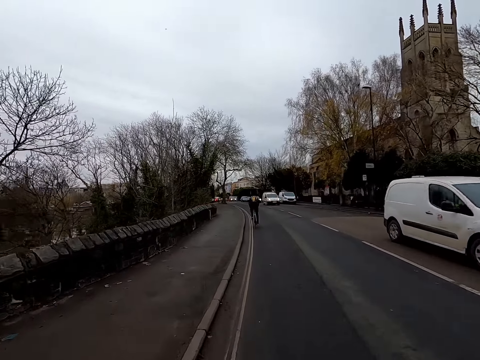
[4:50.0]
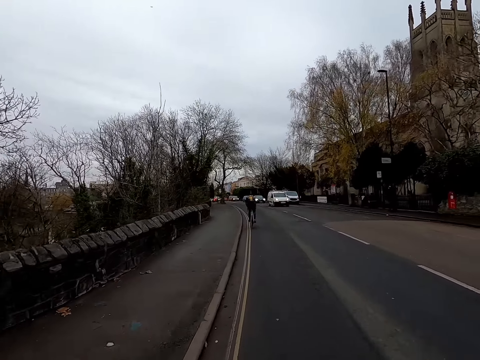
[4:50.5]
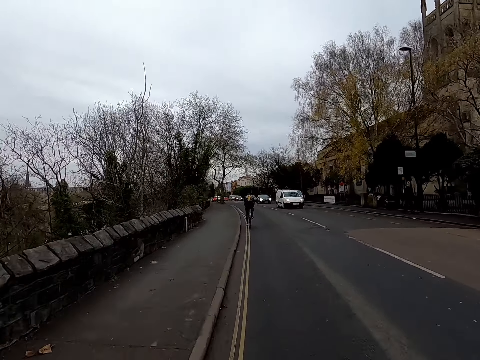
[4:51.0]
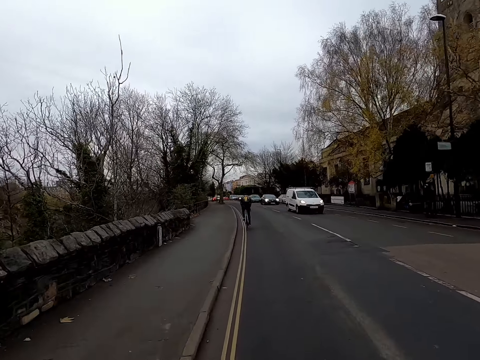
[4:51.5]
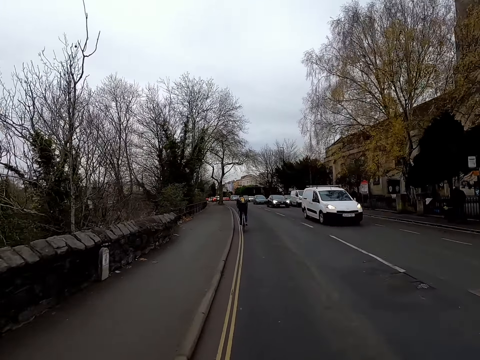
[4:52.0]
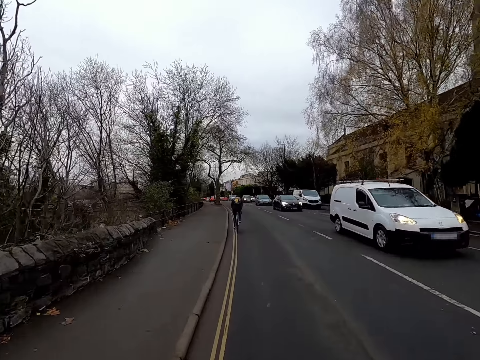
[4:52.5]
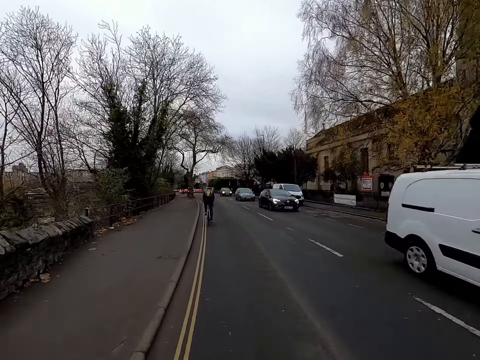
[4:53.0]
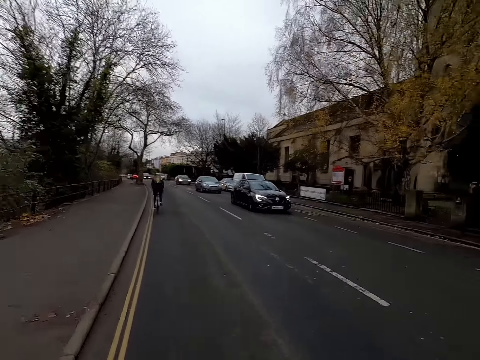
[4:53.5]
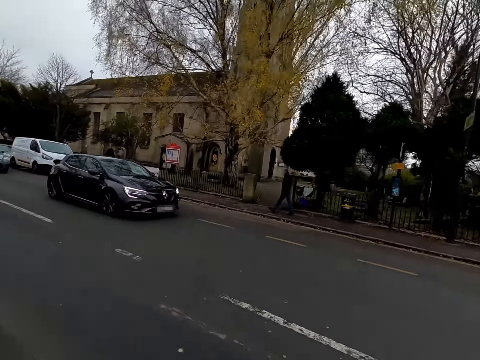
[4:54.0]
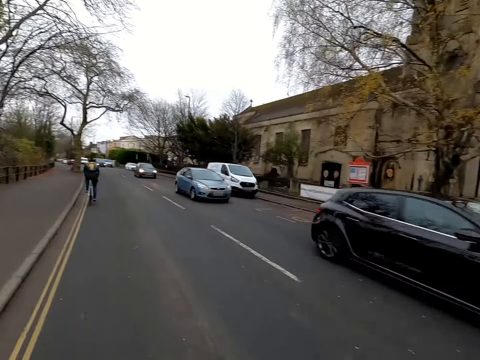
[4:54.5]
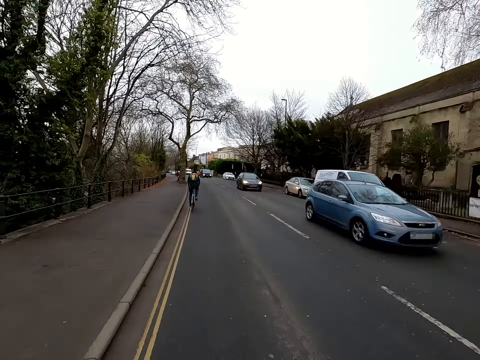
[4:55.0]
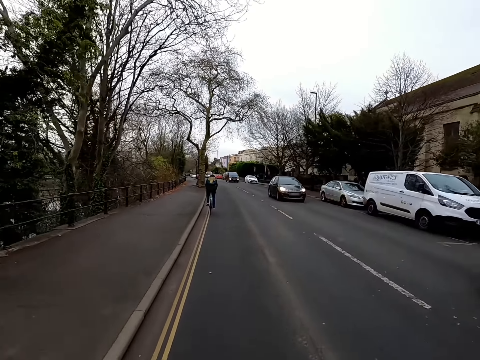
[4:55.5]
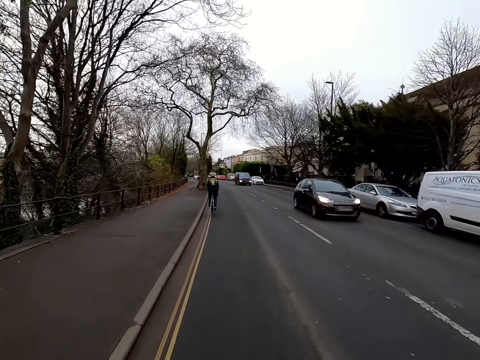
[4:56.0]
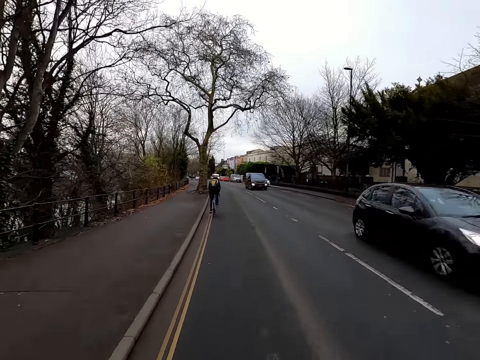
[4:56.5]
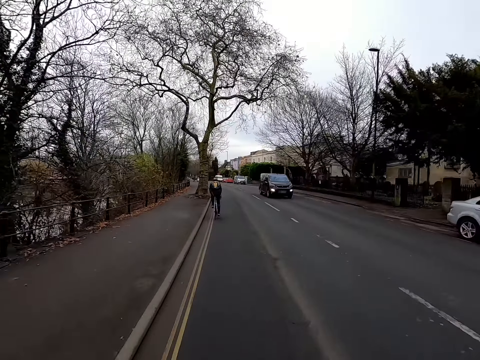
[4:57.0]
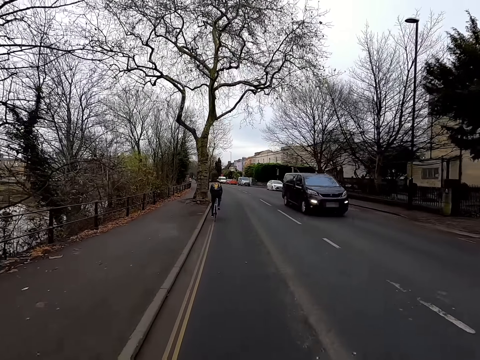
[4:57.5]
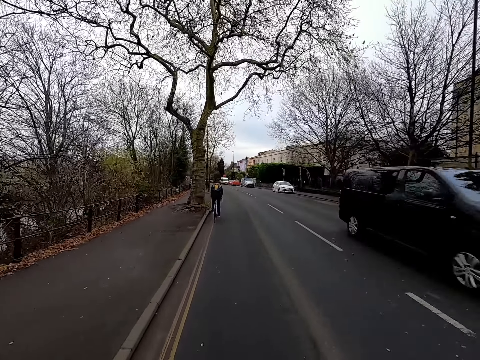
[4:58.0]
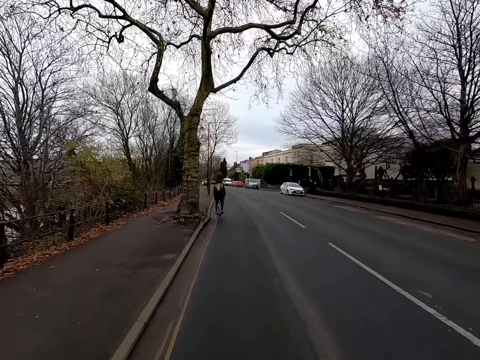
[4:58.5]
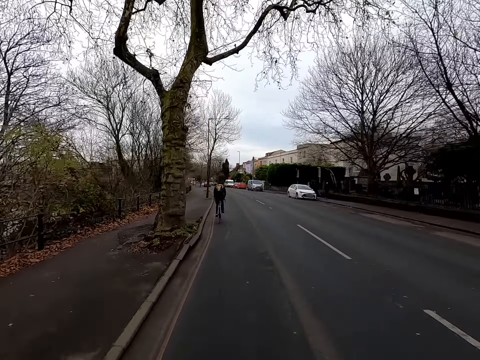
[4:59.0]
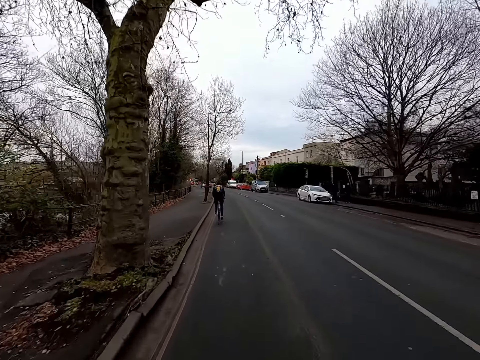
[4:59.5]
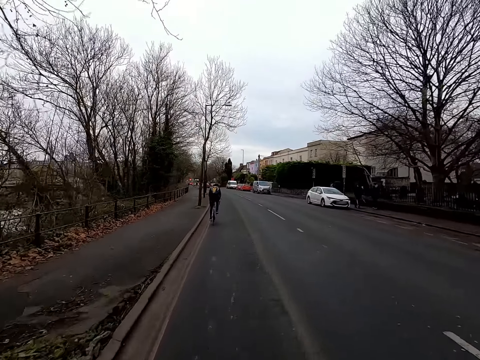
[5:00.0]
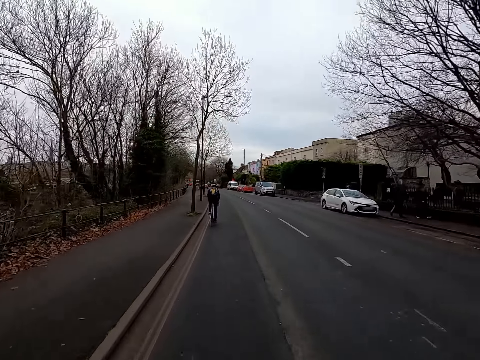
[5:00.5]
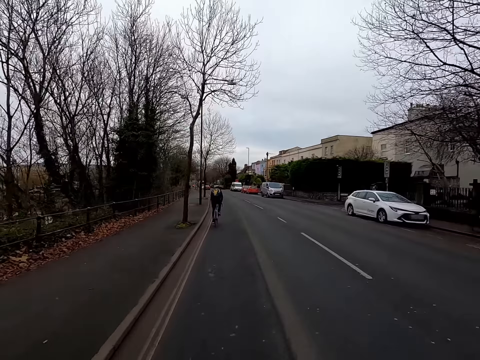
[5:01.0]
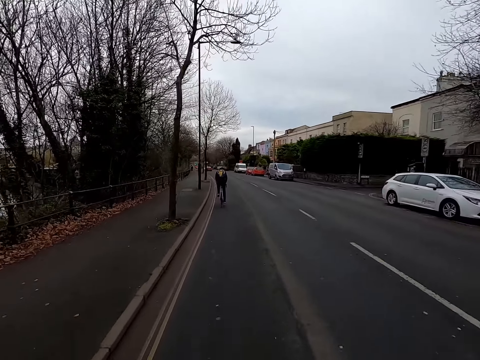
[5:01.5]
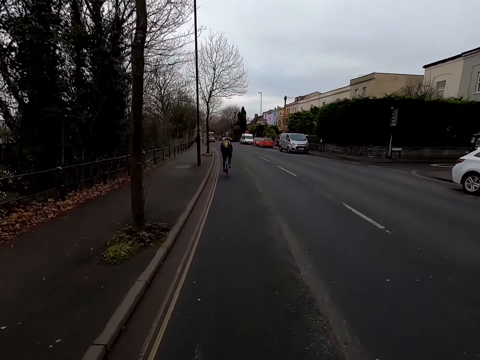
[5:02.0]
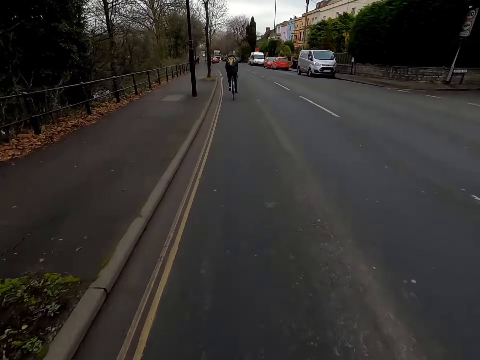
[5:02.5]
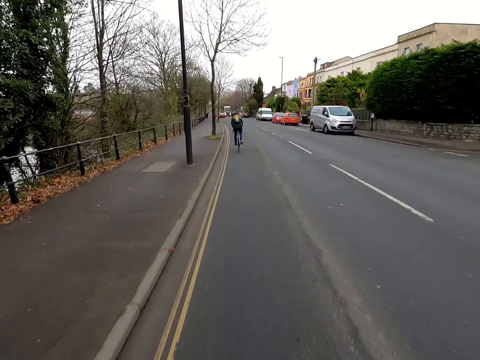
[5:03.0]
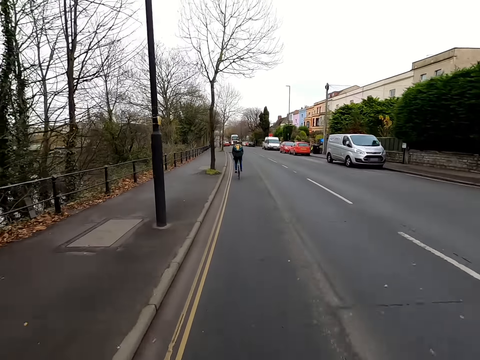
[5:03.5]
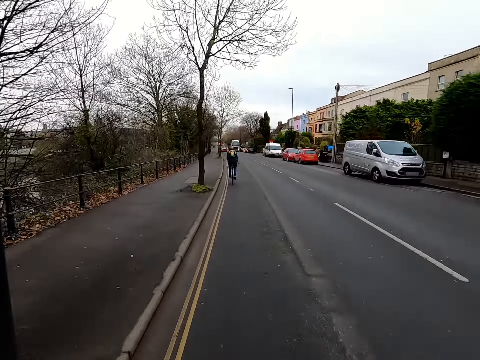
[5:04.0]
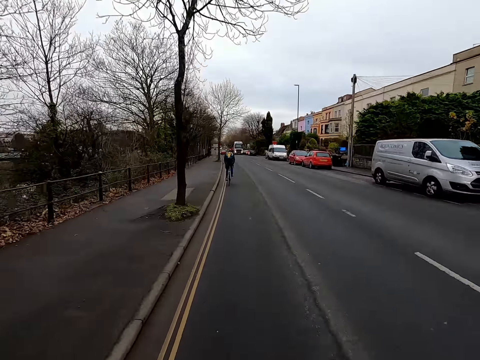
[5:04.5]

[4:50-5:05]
A white van drives past the camera wearer. It drives past the camera wearer again. A black car drives past the camera wearer. A blue car drives past the camera wearer. The black car drives past the camera wearer. A black van drives past the camera wearer.

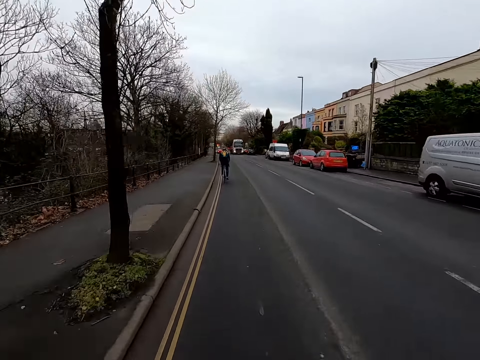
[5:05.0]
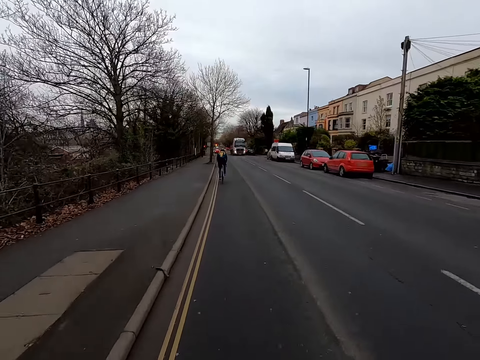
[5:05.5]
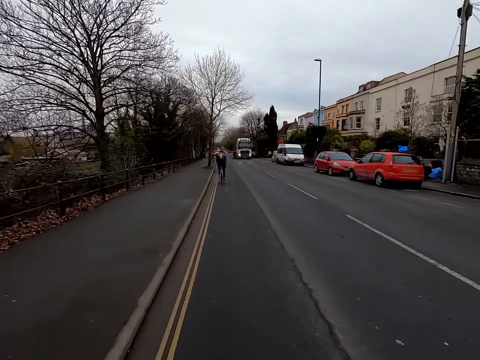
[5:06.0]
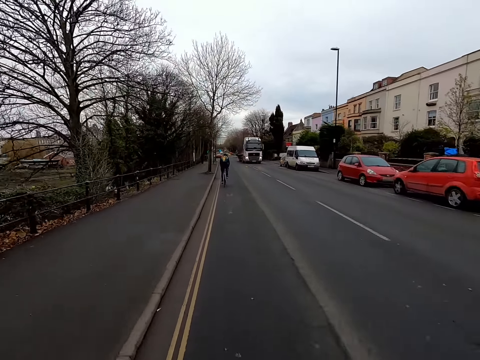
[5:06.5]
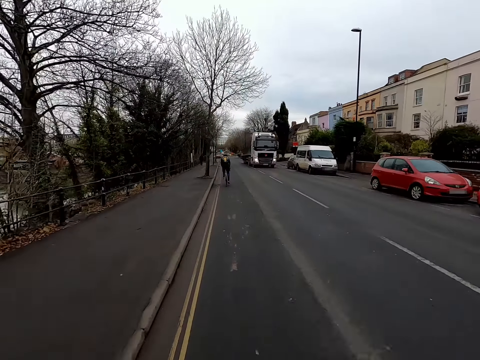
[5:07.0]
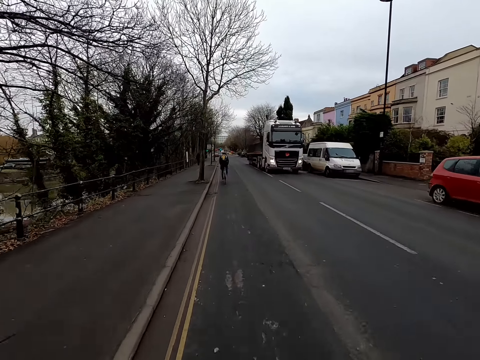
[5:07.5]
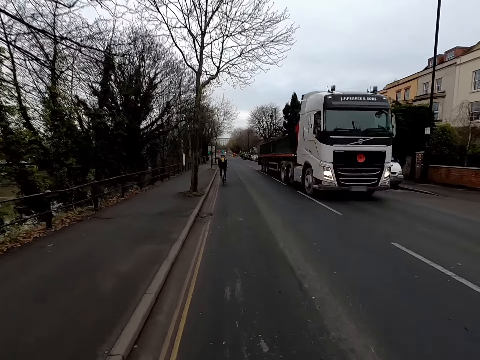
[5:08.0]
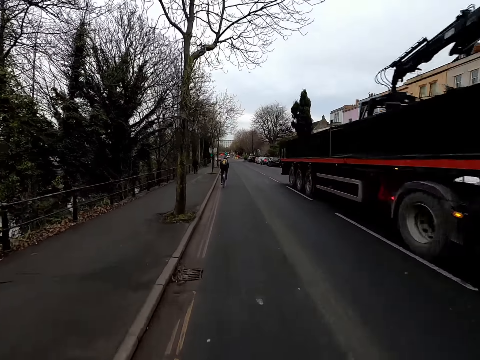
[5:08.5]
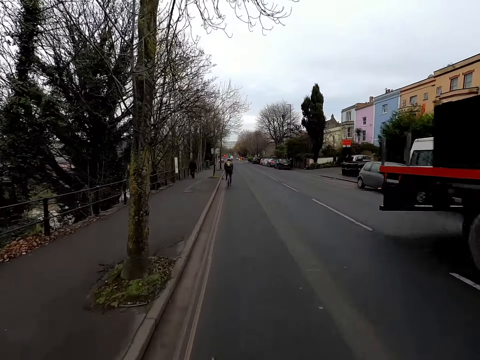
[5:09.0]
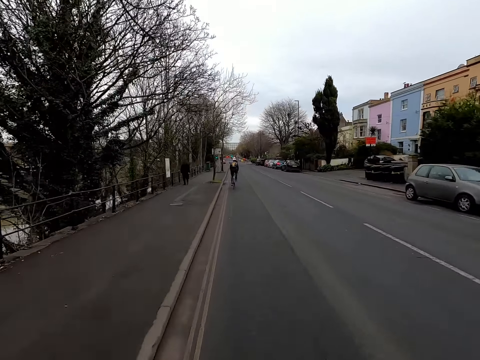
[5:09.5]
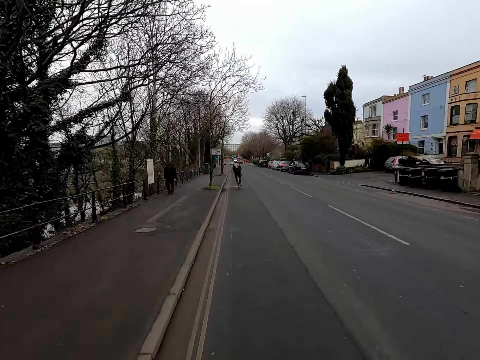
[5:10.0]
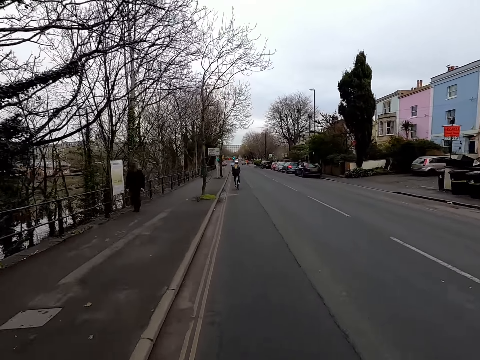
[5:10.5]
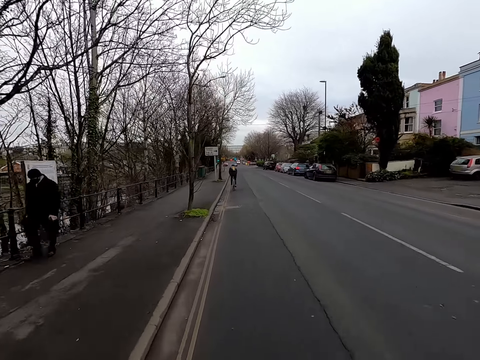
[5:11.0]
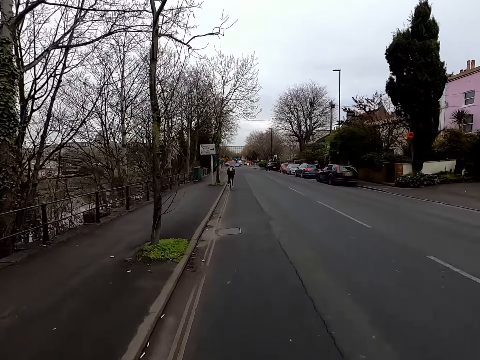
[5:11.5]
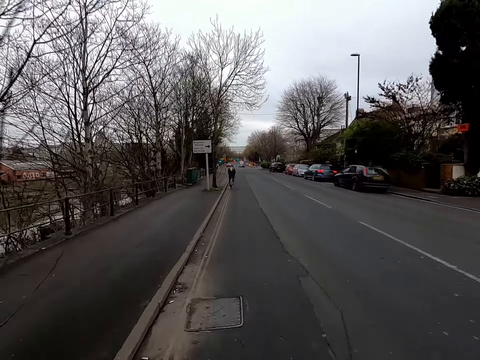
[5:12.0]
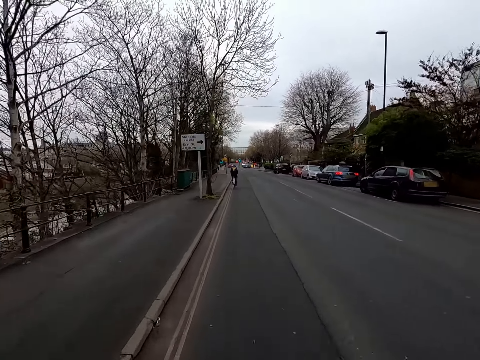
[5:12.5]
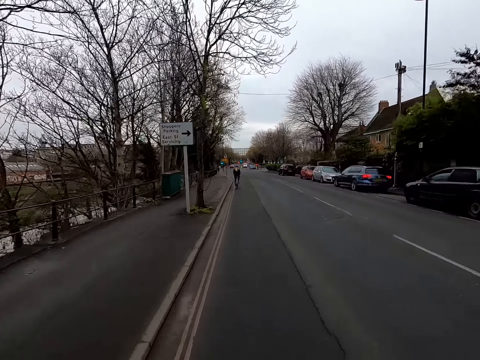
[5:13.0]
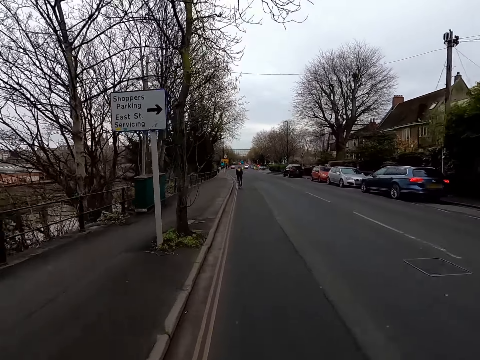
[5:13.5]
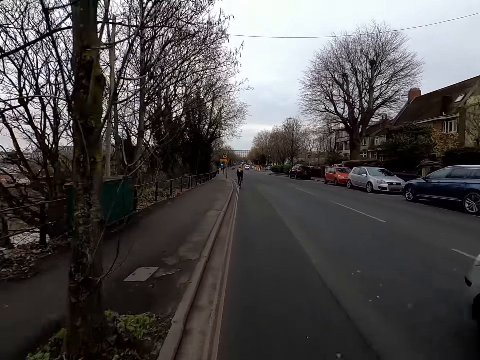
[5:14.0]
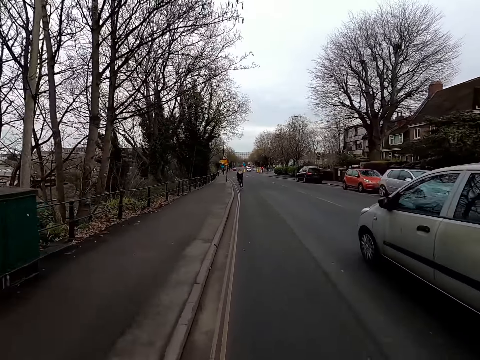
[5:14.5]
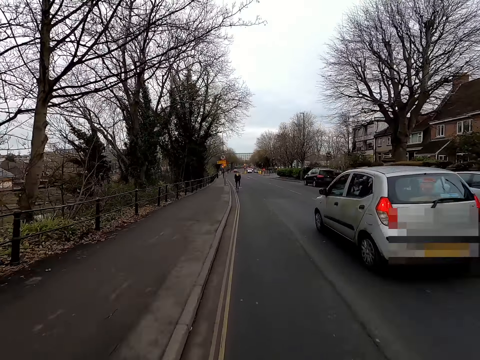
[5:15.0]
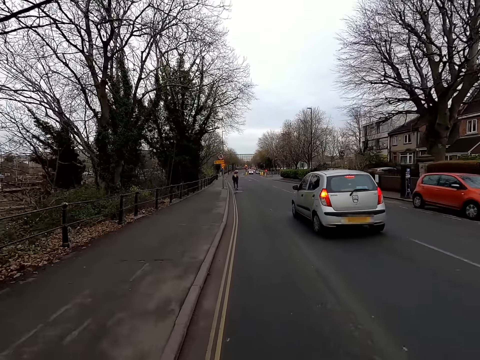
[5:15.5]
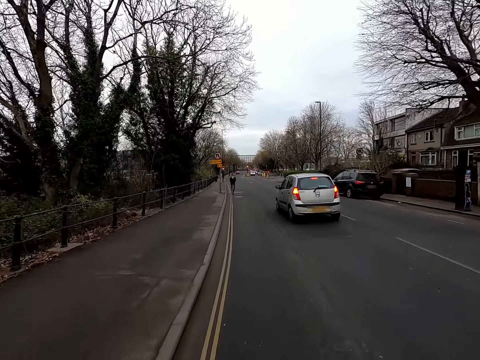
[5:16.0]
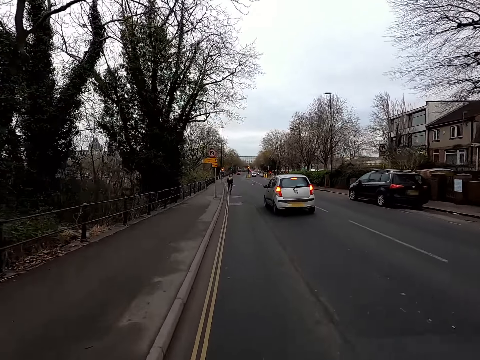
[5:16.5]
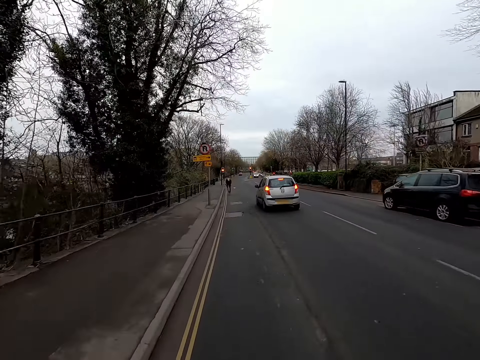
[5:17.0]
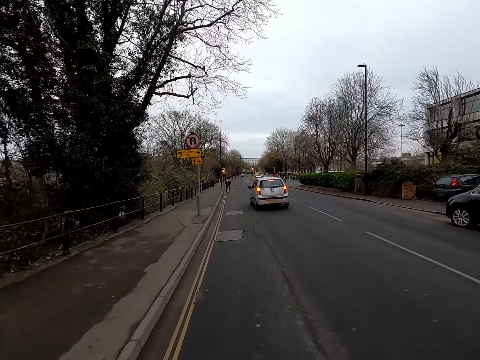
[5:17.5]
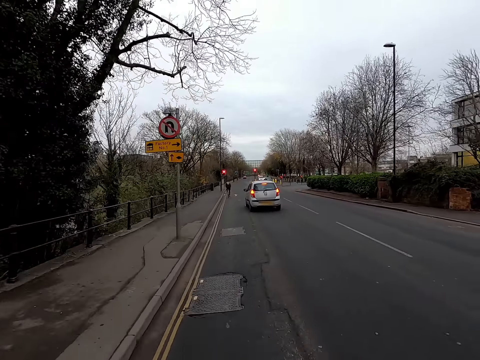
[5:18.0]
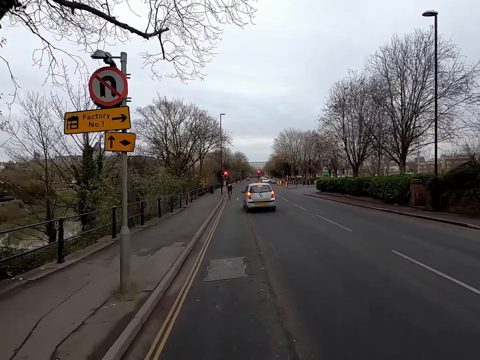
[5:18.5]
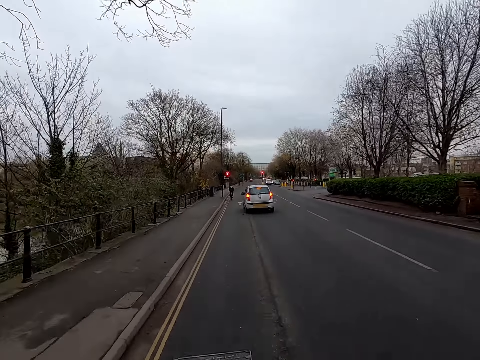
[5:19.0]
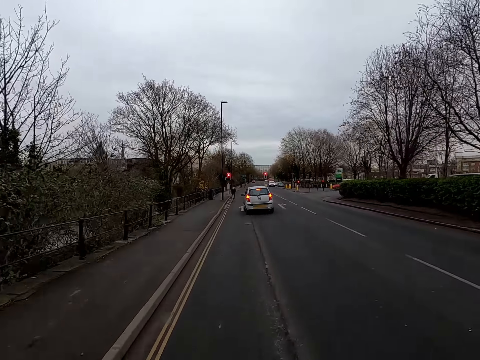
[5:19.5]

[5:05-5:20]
A truck drives past the camera wearer. A silver car drives past the camera wearer.
